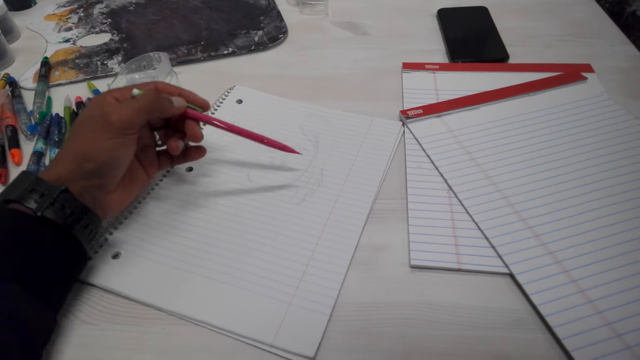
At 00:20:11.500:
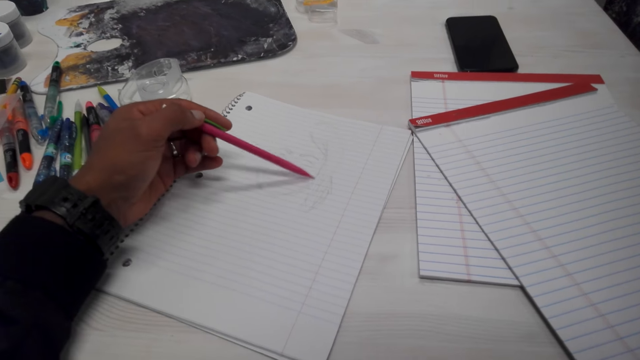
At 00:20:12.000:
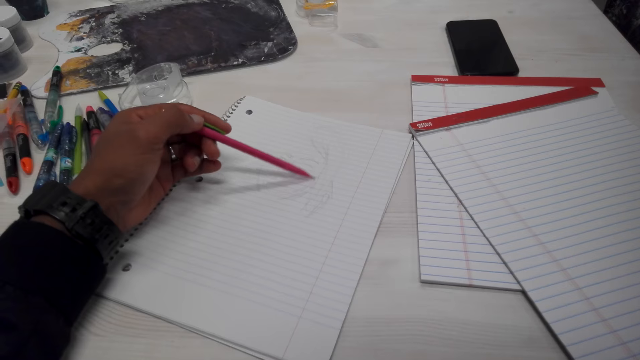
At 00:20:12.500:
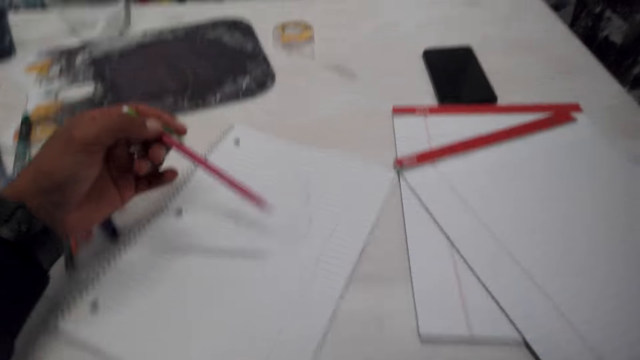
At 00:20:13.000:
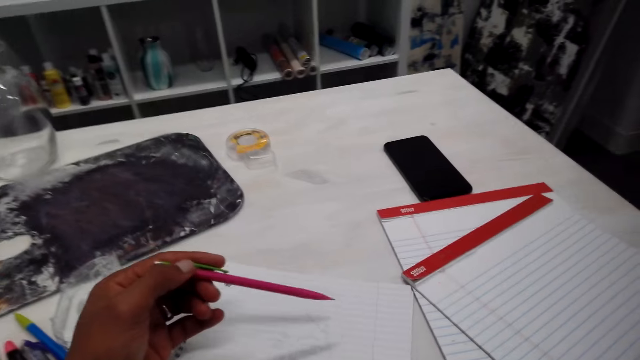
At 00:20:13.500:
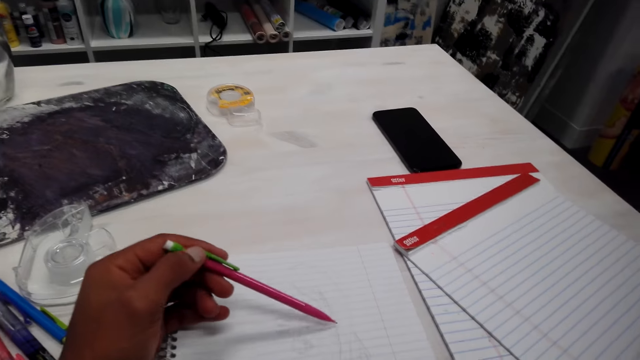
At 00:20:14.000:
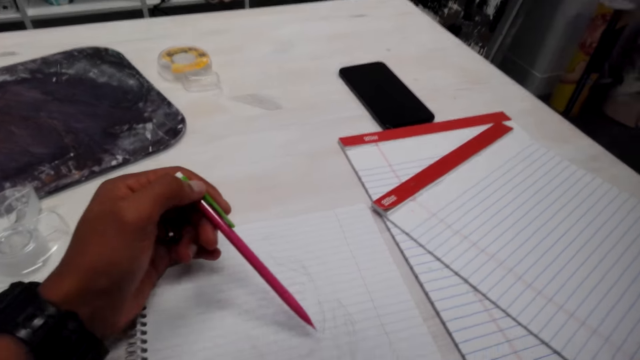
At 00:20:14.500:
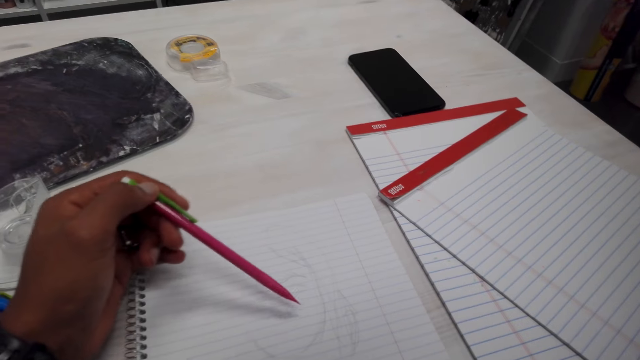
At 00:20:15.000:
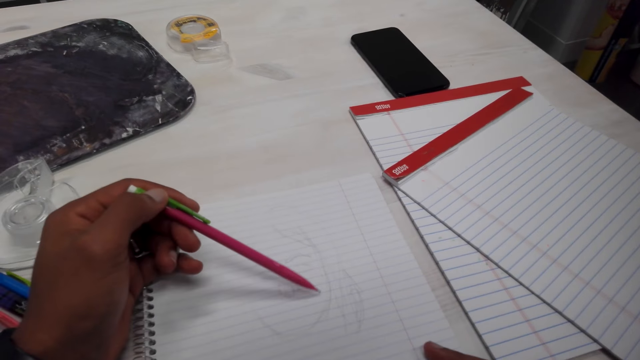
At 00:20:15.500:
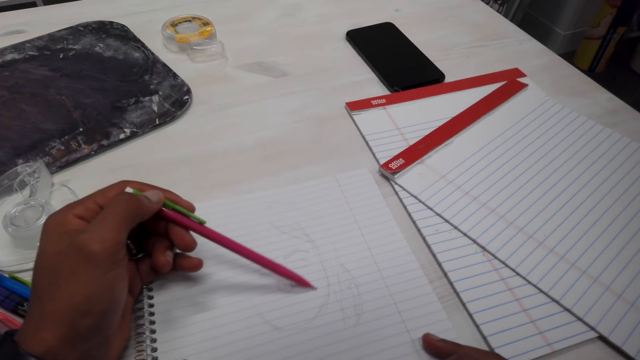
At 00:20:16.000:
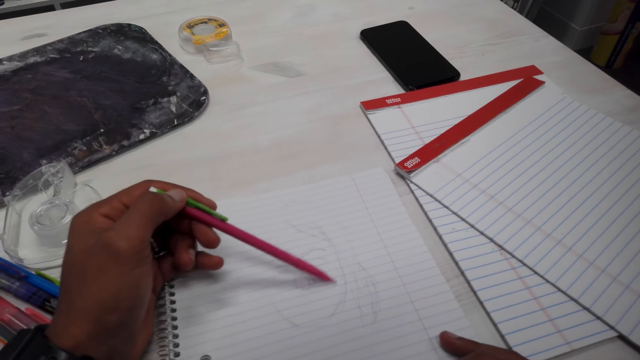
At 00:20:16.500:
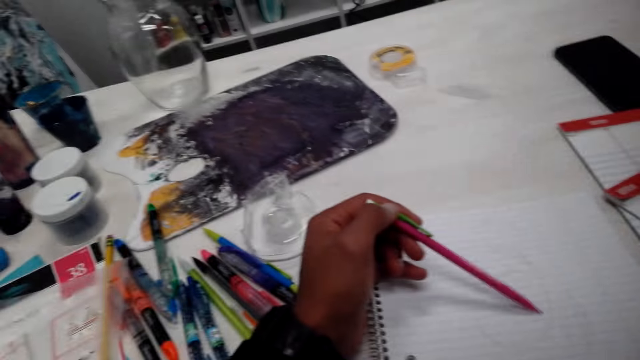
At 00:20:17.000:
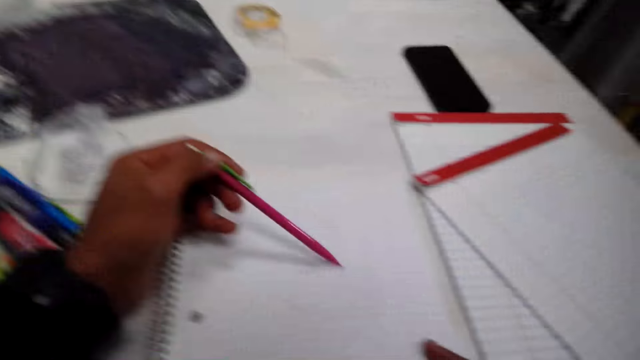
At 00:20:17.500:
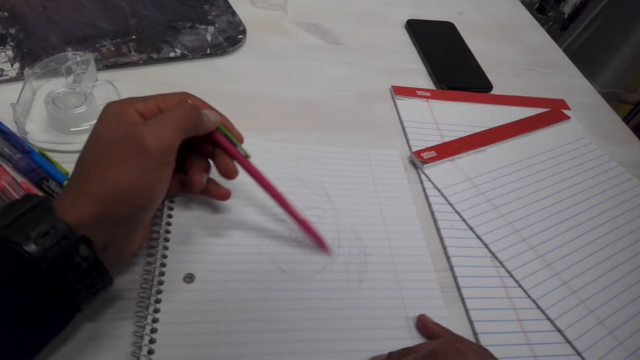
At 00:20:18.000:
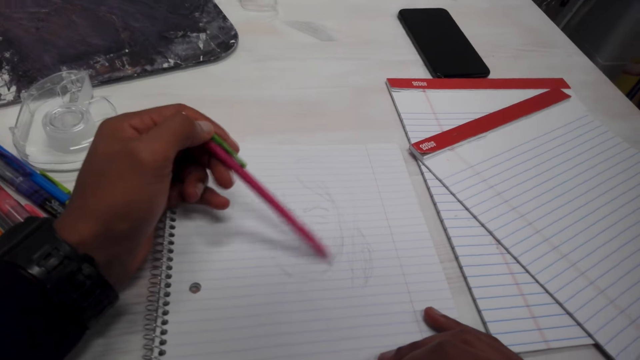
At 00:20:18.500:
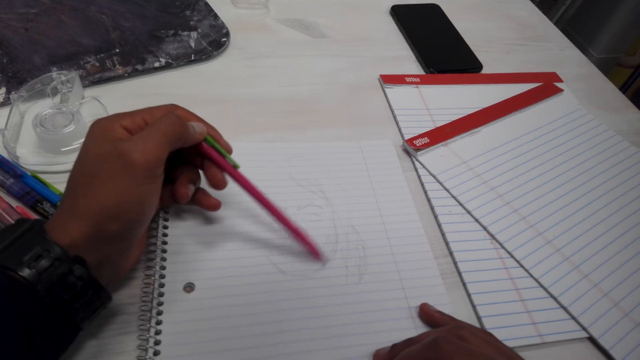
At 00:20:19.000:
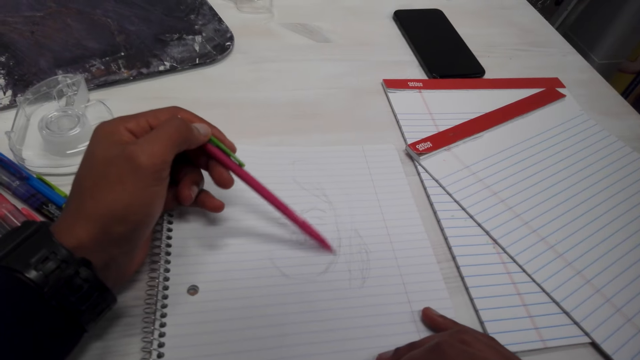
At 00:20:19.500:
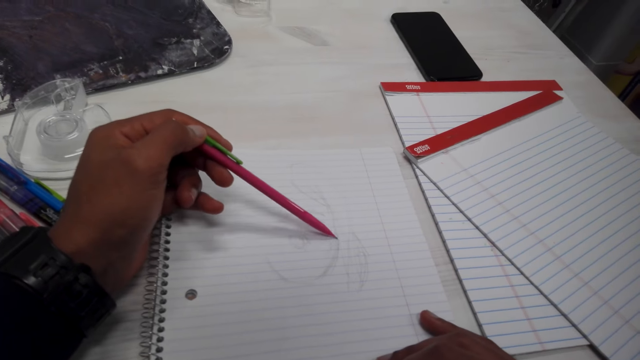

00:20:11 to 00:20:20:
The camera wearer adjusts the drawing book. They draw the book with a pencil.

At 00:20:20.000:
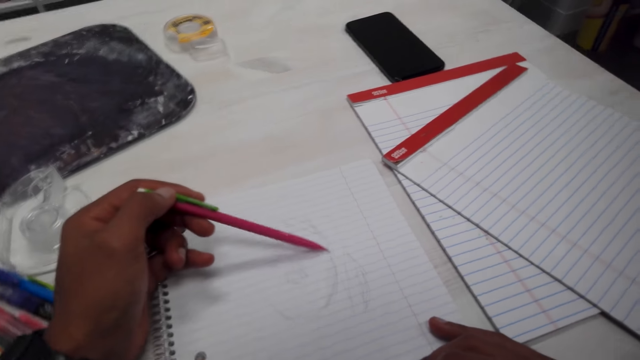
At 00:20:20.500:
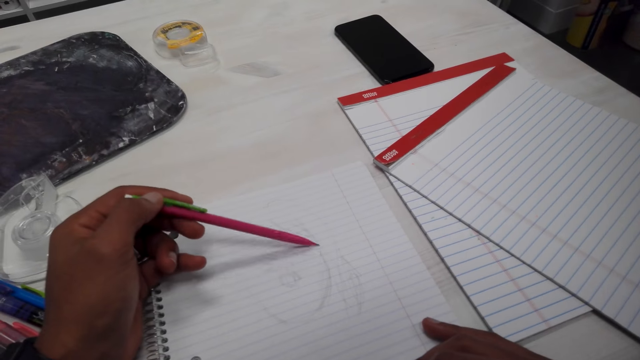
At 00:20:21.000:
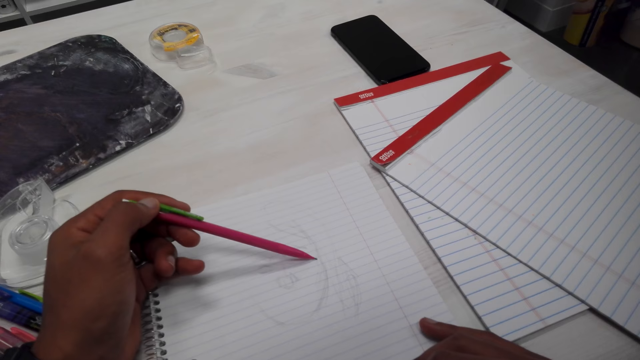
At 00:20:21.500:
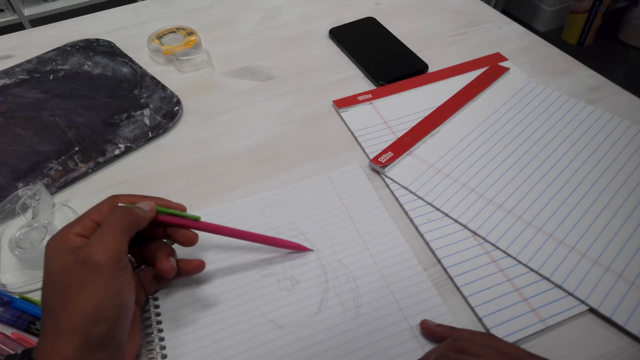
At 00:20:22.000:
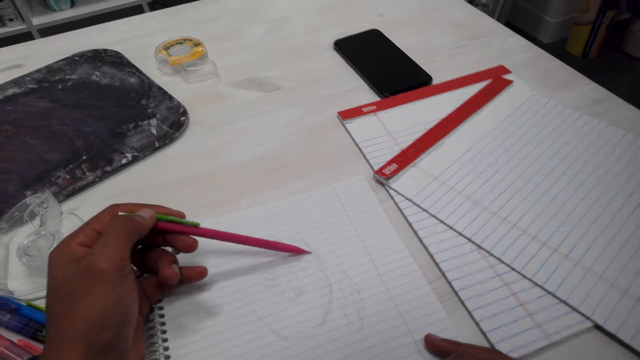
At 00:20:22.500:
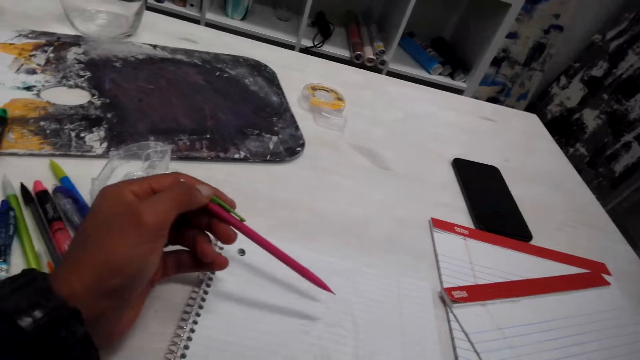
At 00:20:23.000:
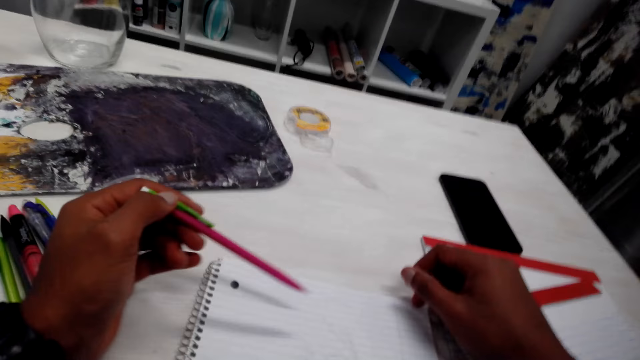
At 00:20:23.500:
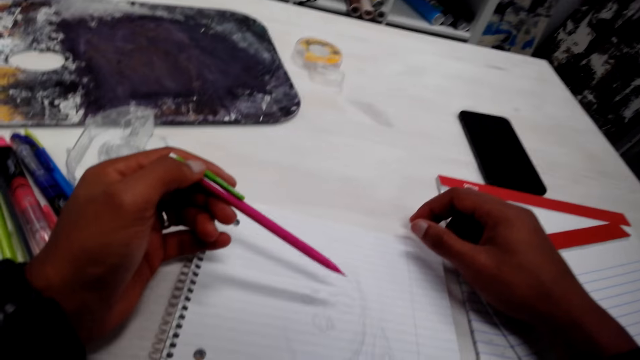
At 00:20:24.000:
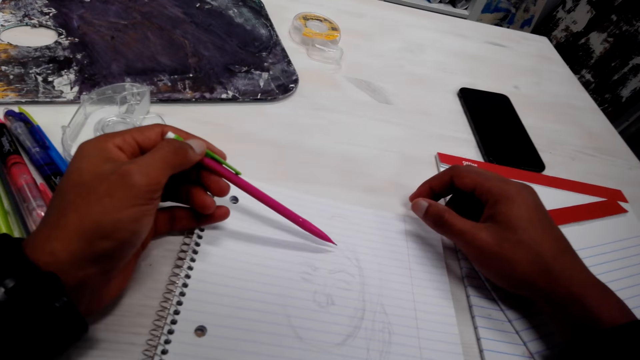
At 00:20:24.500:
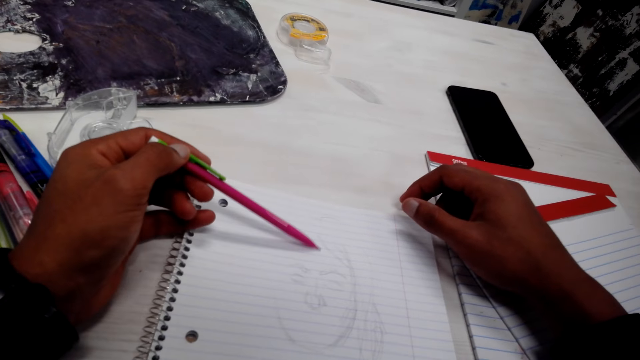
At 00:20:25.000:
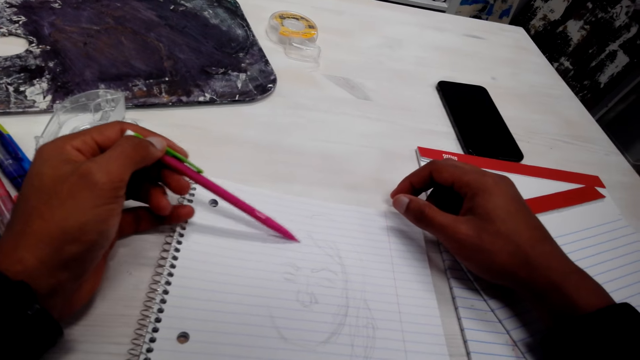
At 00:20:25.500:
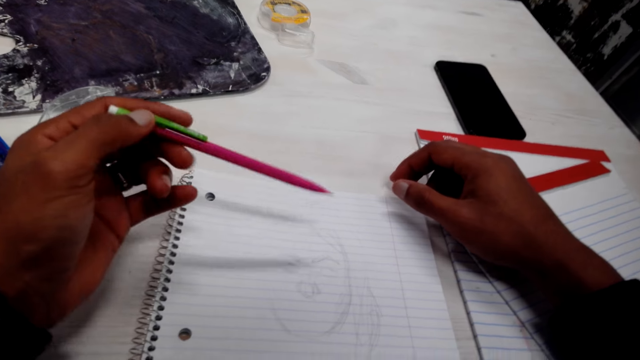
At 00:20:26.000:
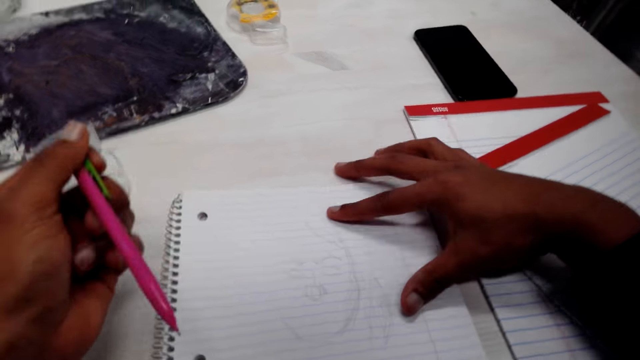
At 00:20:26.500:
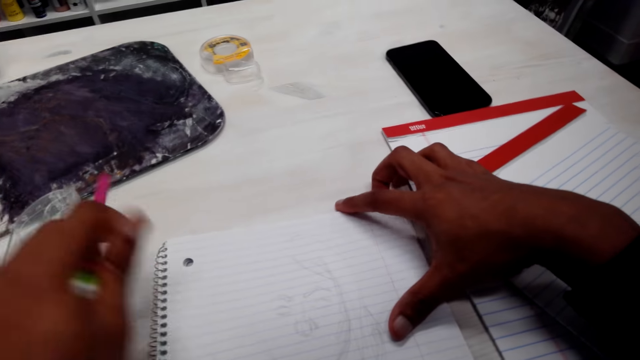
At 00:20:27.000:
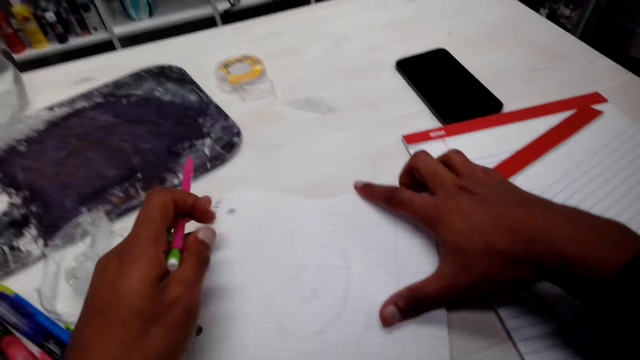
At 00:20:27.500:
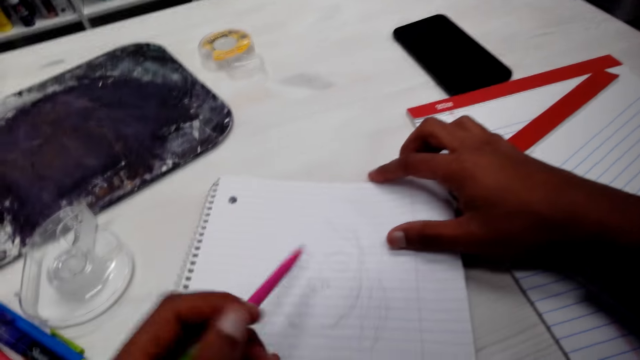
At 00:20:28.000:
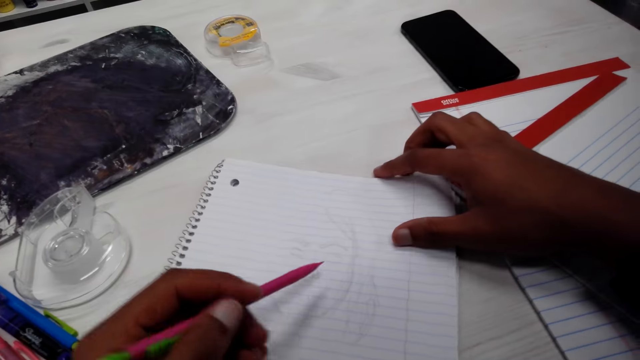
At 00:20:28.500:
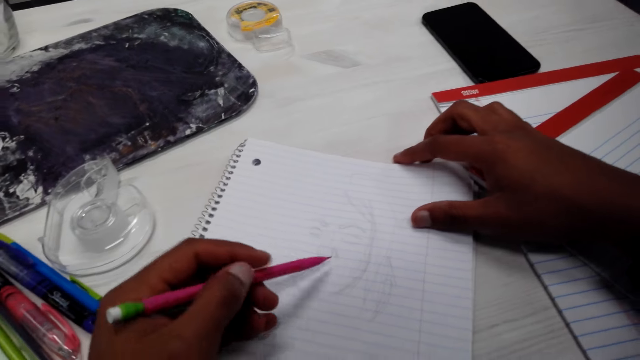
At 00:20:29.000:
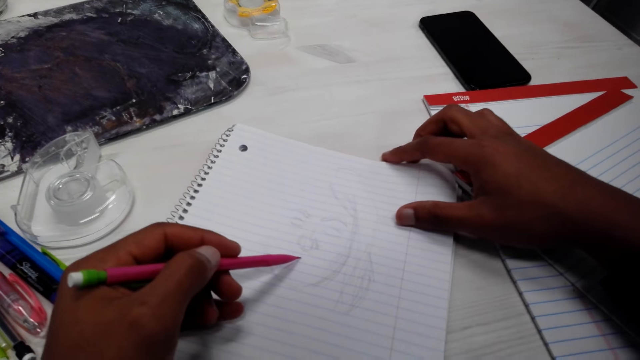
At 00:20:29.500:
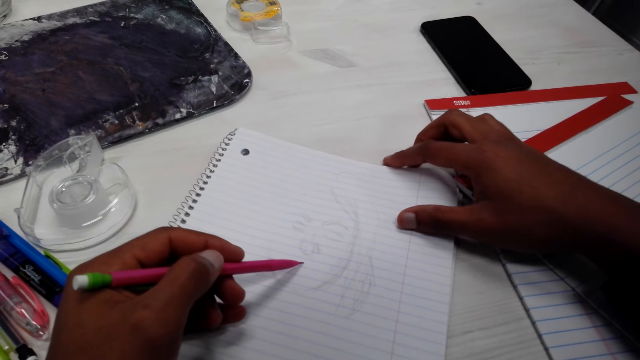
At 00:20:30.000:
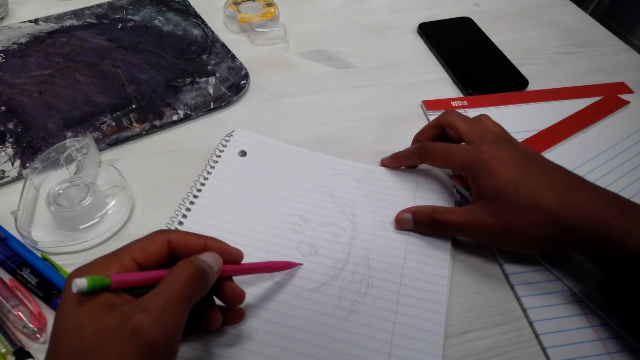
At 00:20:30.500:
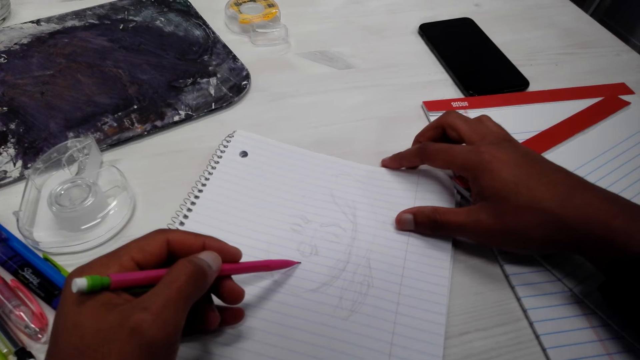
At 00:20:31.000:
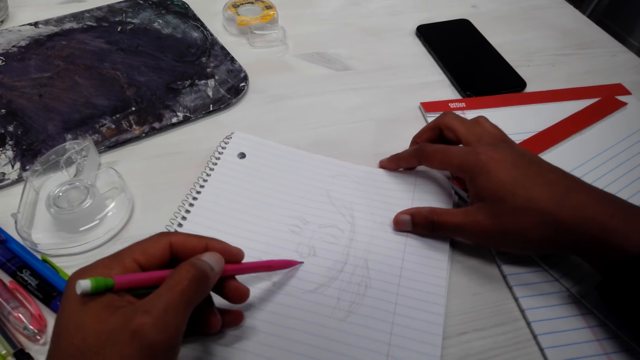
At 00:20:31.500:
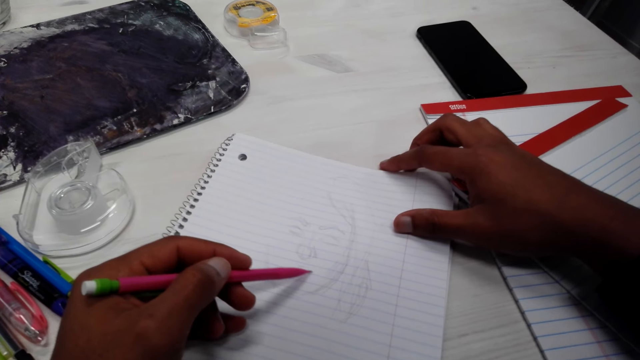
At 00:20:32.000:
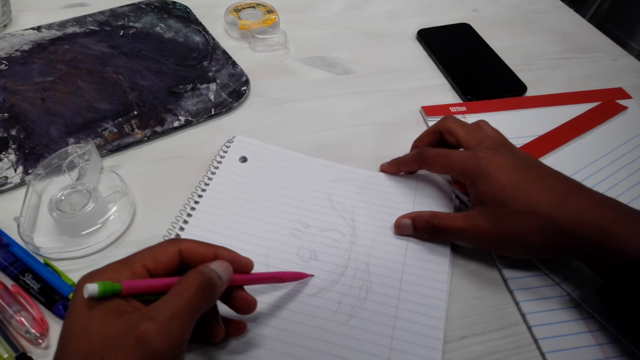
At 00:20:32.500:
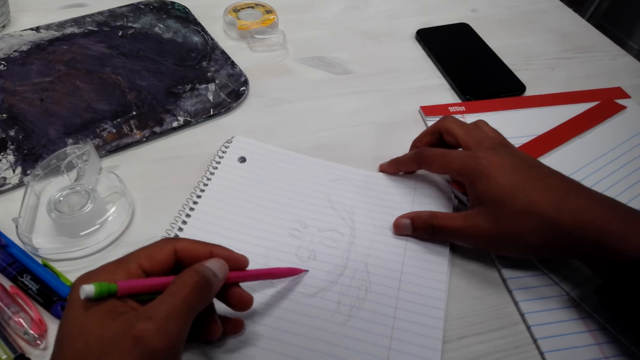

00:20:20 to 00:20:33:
The camera wearer places the hand on the book. They draw the book with a pencil. They adjust the drawing book. They touch the book. They draw the book with the pencil. They write.
